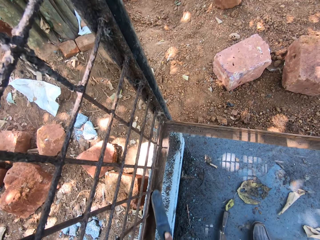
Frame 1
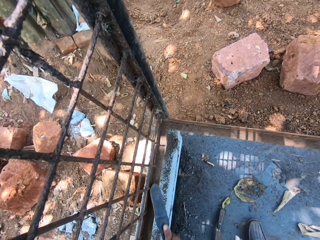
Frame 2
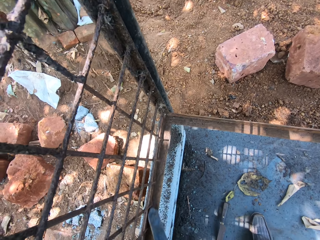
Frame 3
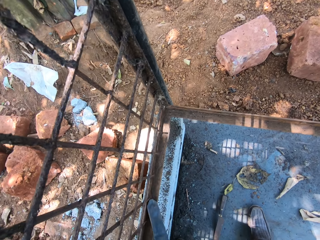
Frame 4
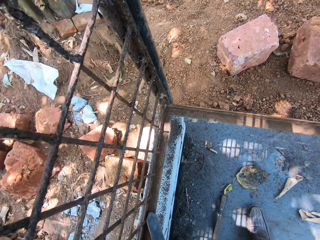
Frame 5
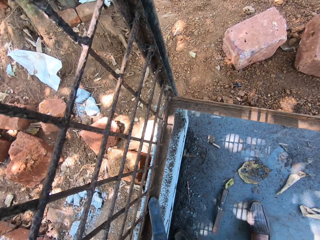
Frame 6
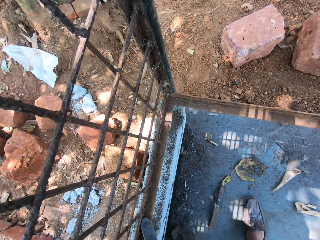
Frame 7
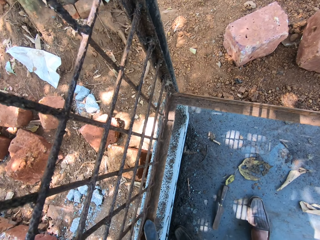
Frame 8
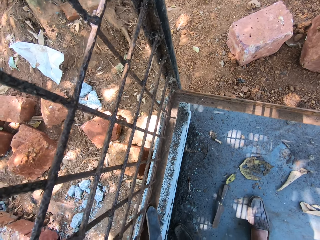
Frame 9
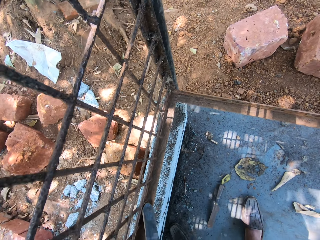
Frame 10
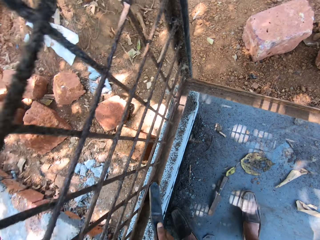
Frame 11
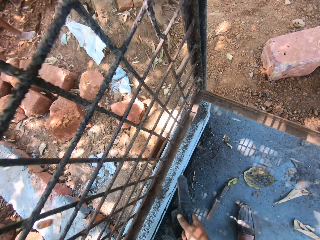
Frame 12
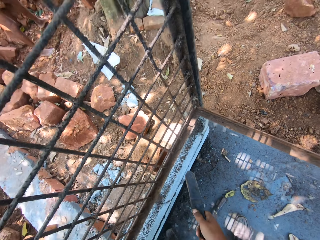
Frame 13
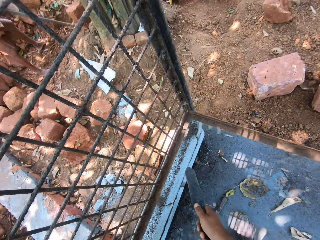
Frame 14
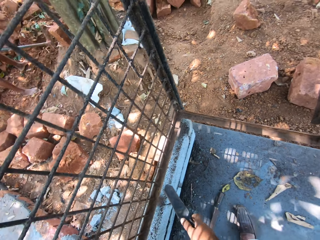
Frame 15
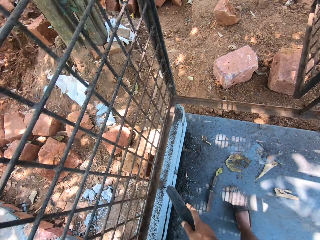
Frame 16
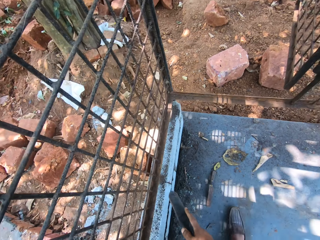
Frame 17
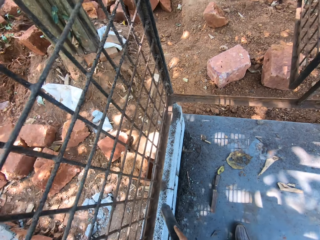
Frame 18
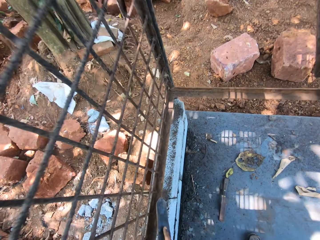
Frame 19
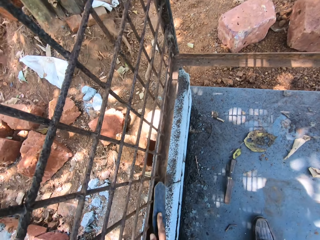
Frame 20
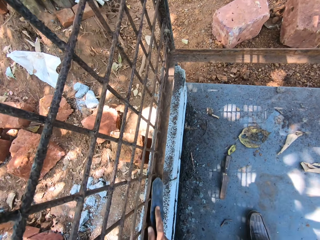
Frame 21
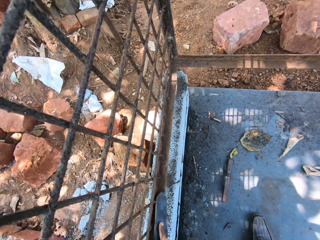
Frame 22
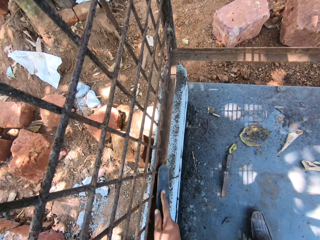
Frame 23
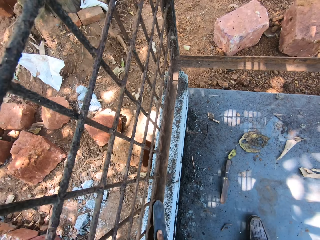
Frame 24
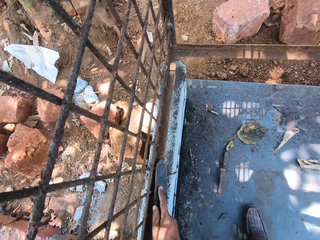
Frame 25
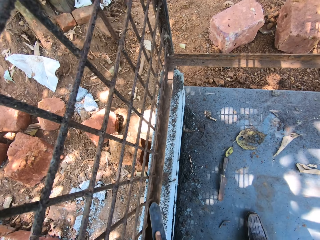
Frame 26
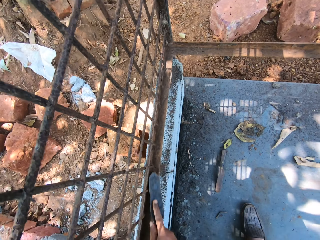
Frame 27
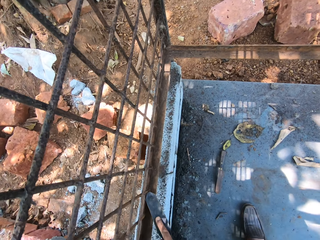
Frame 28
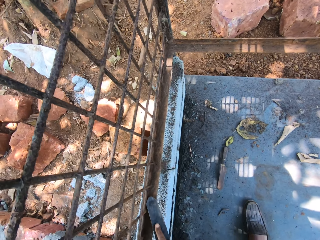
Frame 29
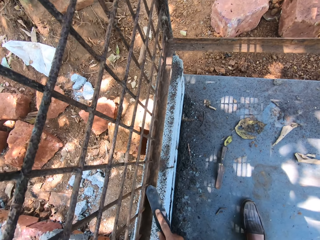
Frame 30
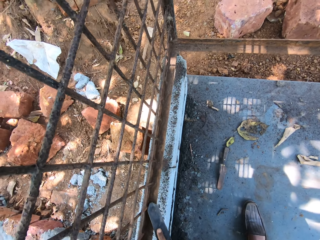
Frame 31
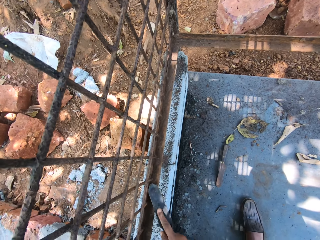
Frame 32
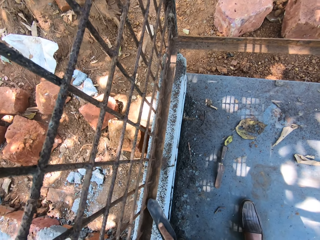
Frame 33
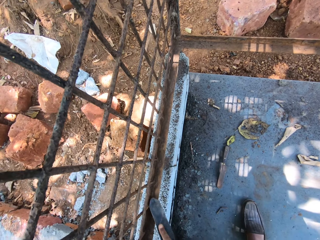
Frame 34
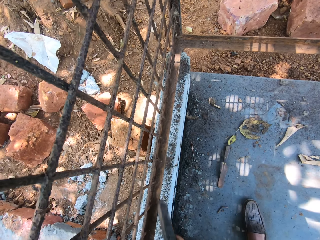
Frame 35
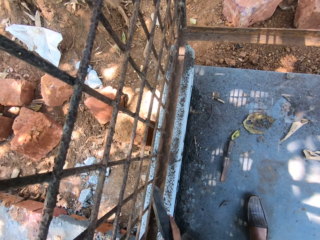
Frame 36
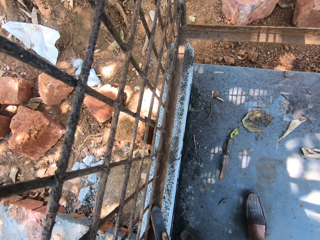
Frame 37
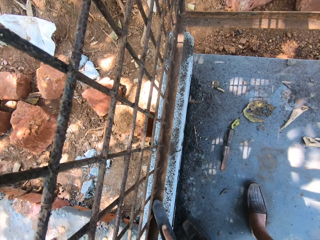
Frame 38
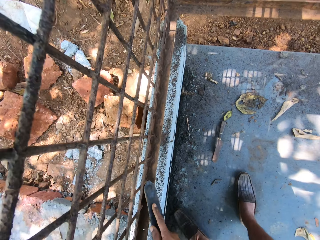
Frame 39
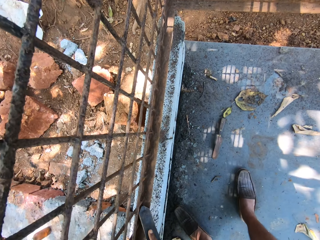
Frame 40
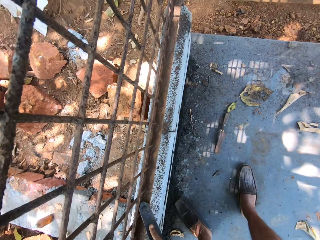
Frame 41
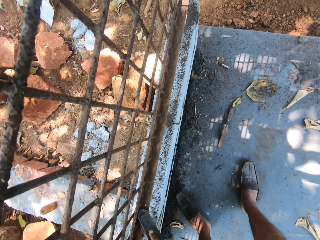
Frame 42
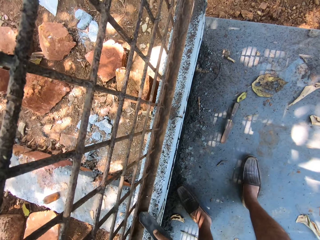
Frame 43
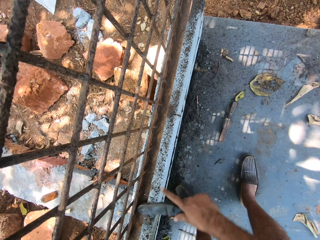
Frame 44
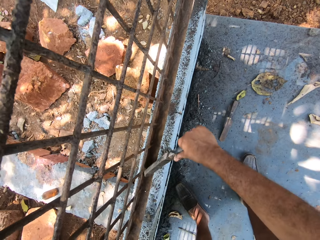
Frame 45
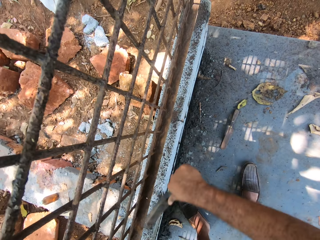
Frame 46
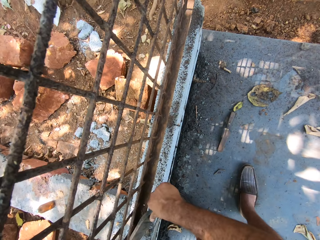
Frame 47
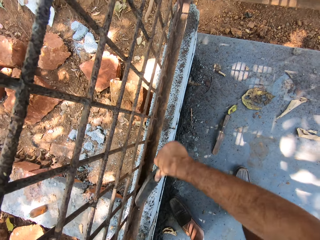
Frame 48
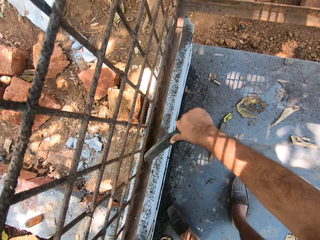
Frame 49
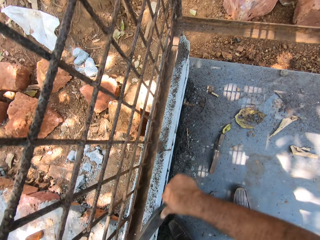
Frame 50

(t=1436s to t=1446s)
The camera wearer moves backwards. They clean a metal with a brush. They scrape a metallic structure with a piece of metal.

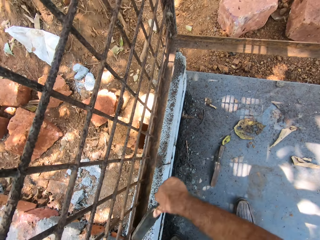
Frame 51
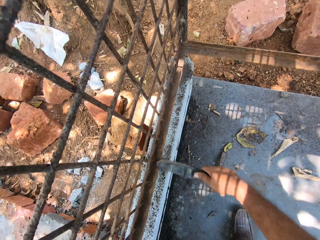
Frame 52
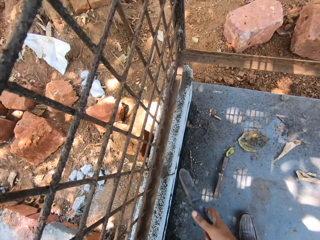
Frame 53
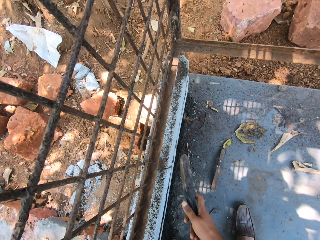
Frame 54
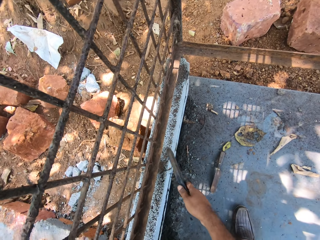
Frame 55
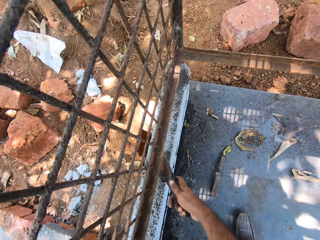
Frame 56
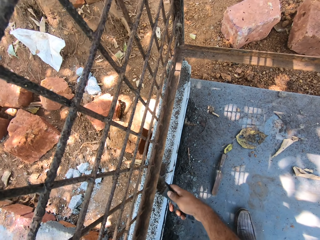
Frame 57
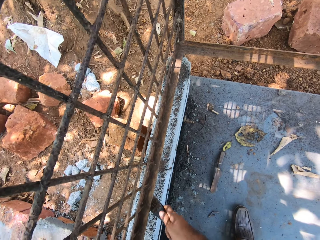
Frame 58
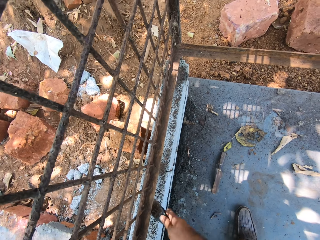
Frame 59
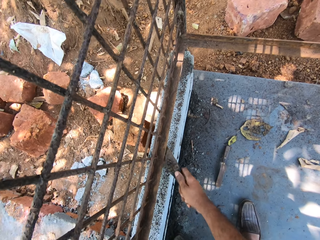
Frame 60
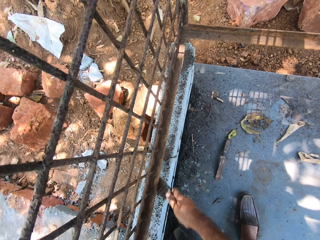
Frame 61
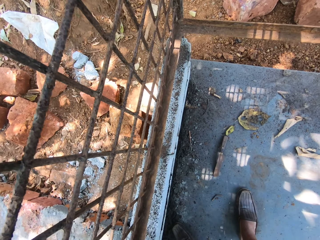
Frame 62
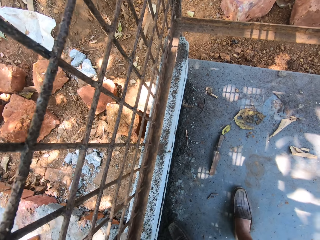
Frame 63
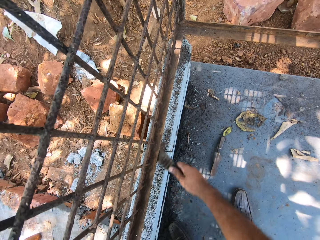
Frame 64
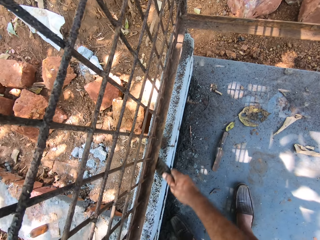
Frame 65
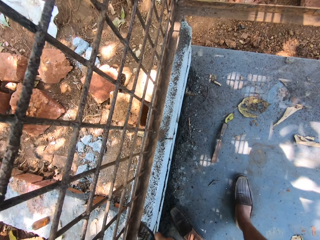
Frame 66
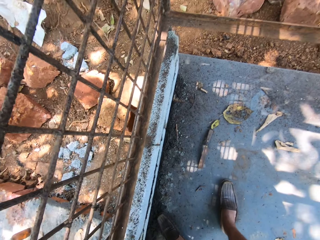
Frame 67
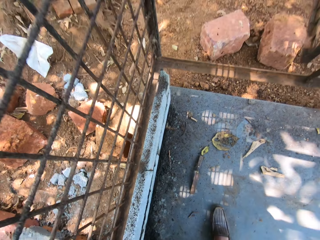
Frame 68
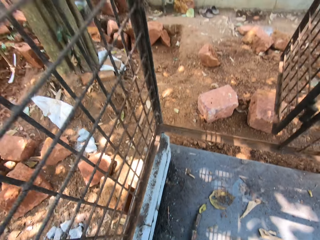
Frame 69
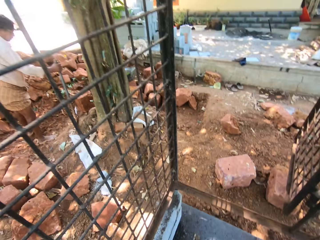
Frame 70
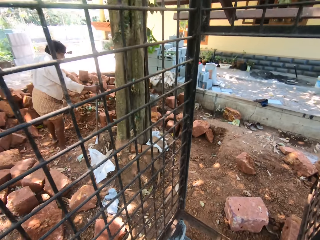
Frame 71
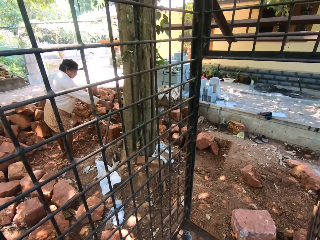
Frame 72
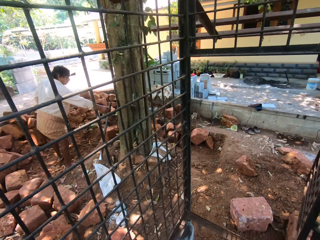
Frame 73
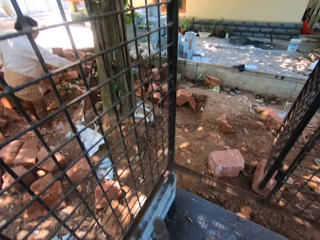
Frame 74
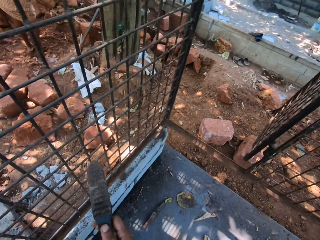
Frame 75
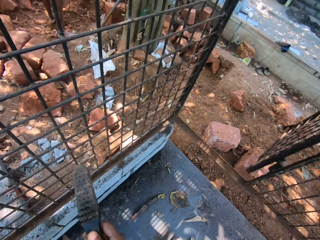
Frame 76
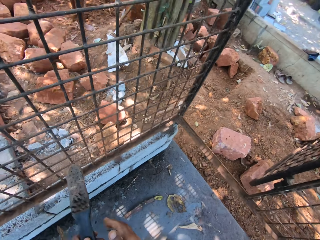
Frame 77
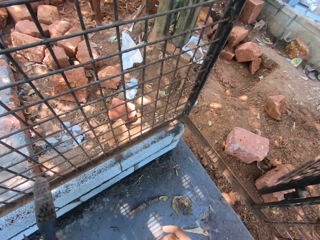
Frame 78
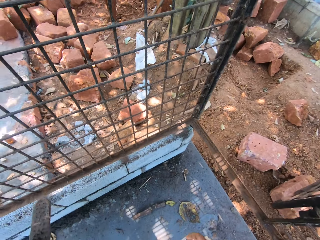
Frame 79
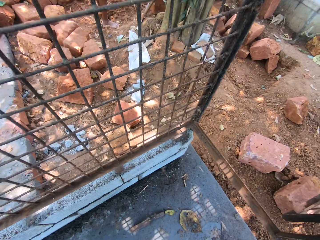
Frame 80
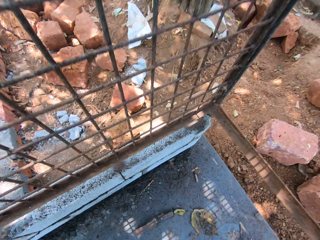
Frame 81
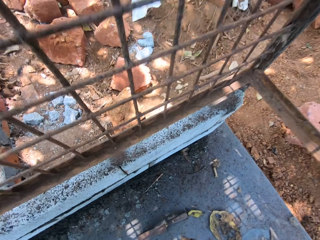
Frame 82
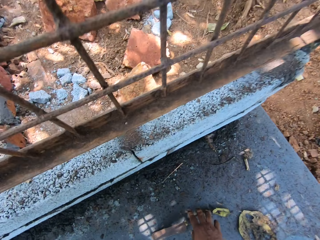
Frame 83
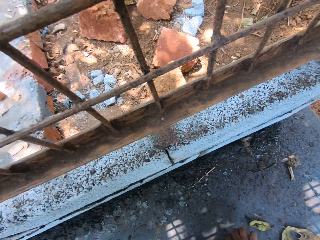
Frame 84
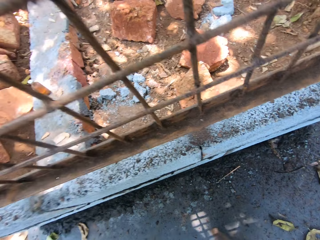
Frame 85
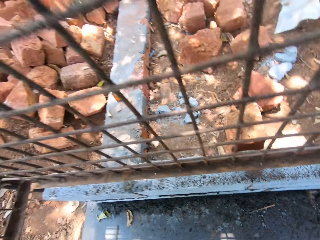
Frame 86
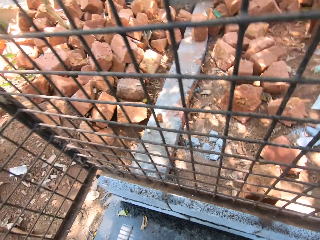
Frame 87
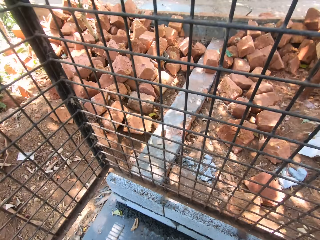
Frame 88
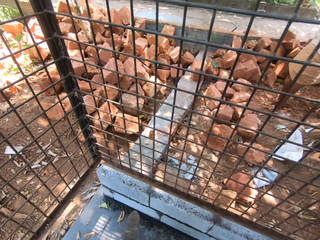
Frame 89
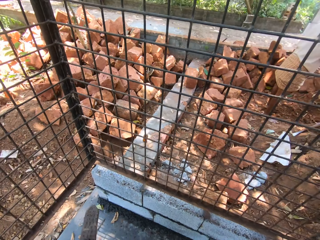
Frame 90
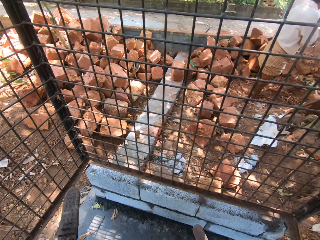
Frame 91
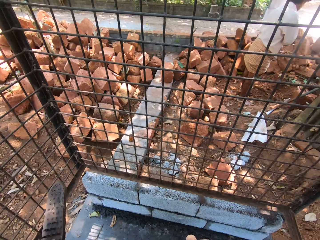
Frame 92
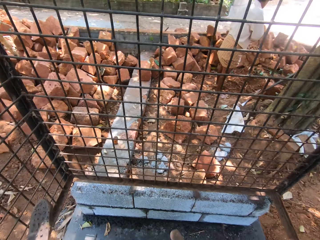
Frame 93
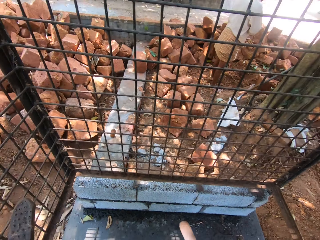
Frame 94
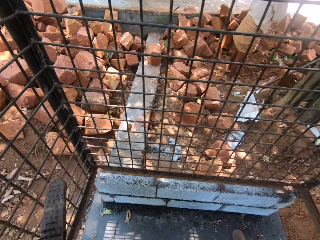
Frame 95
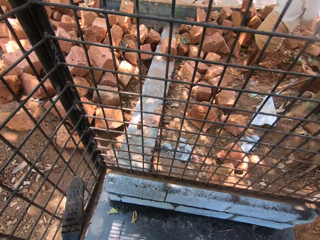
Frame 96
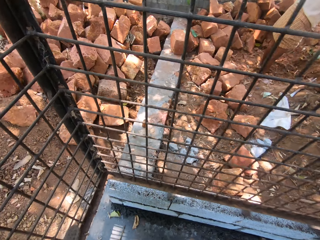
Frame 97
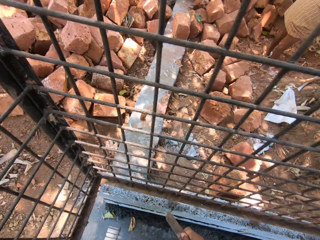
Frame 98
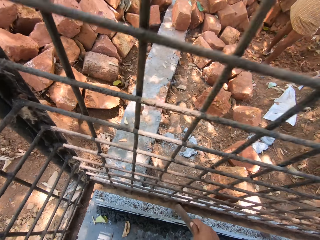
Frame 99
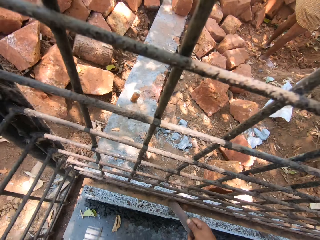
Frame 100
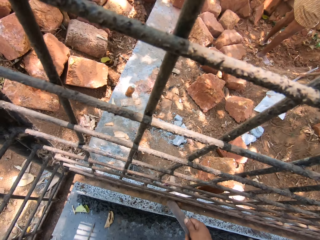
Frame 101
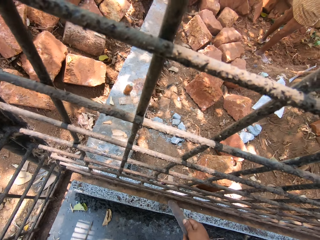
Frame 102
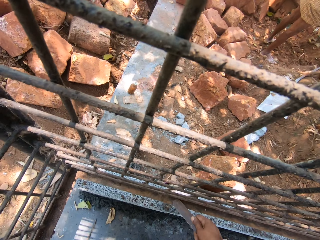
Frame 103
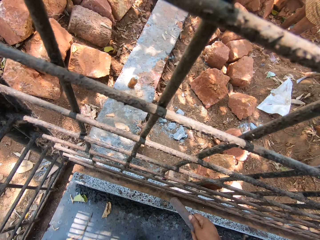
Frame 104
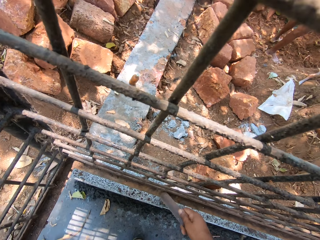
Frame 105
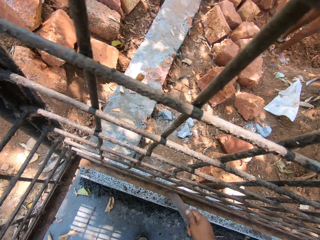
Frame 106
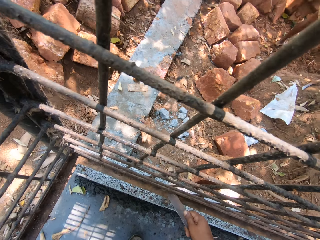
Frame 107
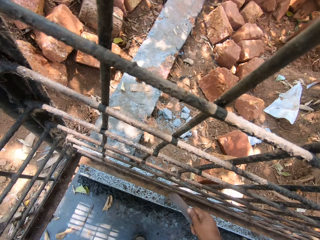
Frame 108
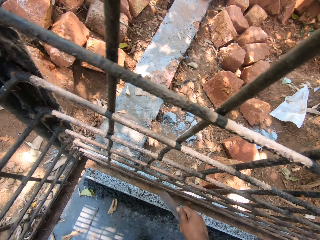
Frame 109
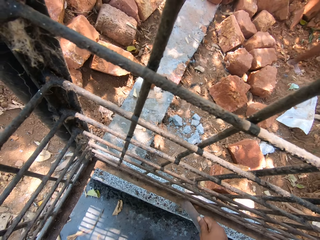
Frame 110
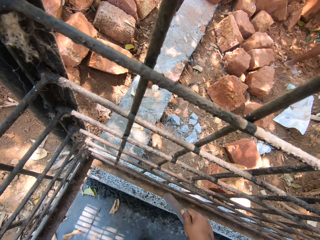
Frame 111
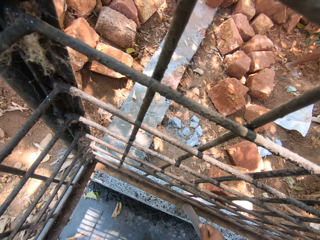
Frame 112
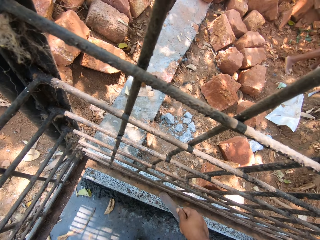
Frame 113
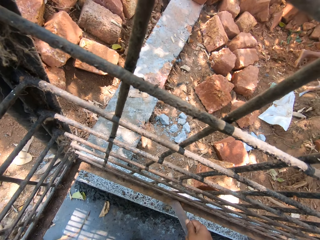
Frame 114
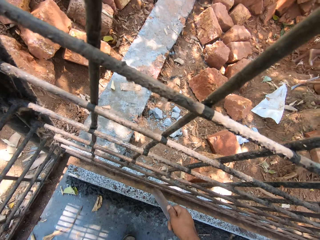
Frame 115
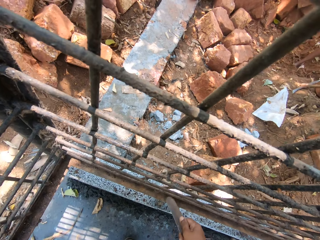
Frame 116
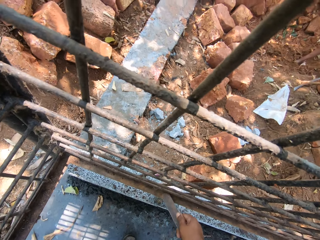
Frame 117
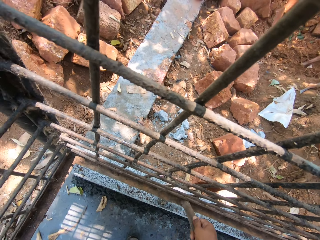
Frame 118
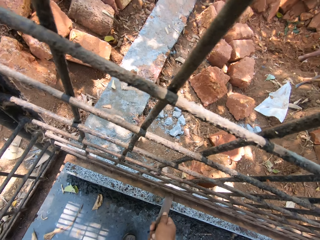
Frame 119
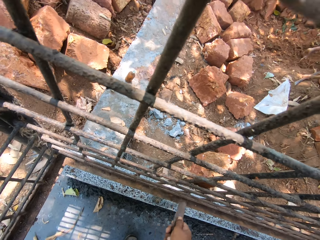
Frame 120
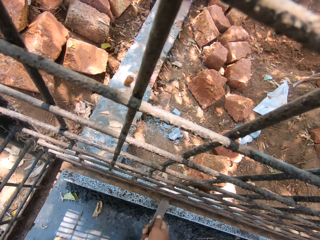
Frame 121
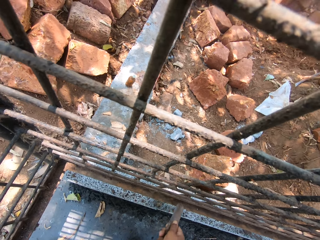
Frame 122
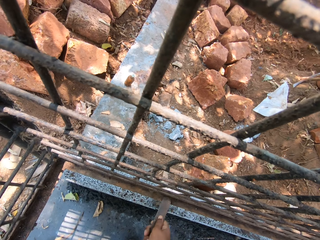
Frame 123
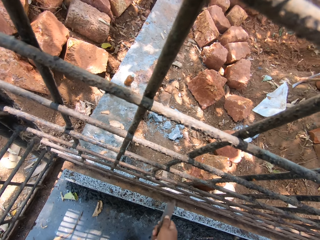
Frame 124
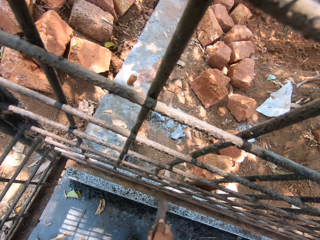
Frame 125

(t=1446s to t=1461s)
The camera wearer turns a brush. They clean a metal with the brush. A man places a pickaxe on a tree. The camera wearer looks around. They pass the brush to the left hand, pick up a scraper and move a leg. They scrape a metallic structure with a piece of metal. The man walks at the compound.
